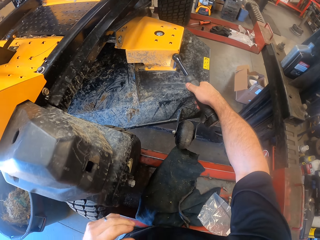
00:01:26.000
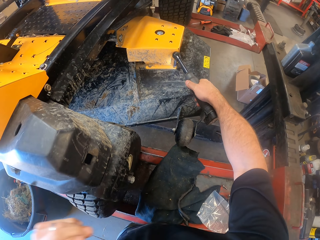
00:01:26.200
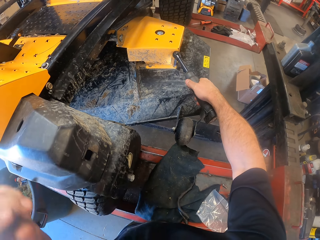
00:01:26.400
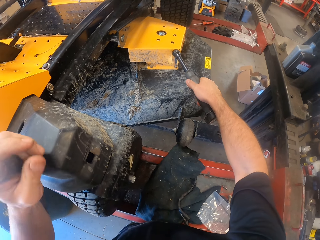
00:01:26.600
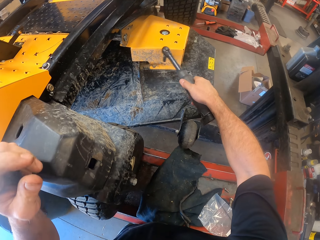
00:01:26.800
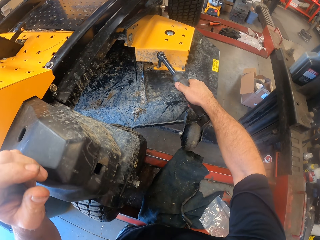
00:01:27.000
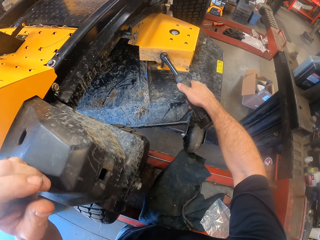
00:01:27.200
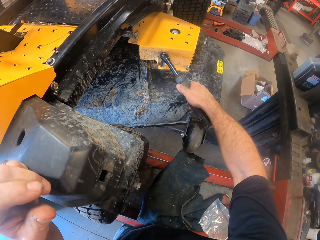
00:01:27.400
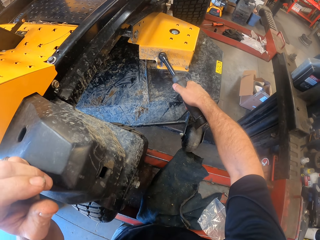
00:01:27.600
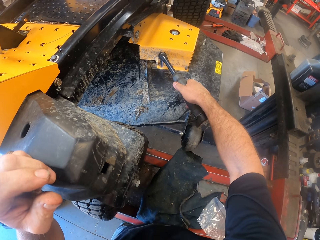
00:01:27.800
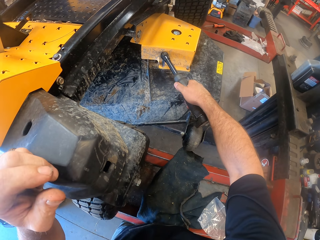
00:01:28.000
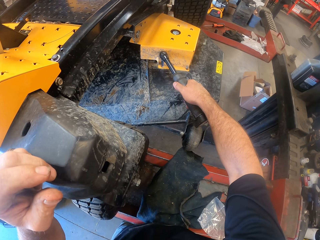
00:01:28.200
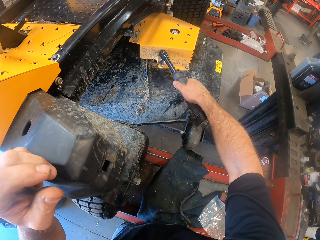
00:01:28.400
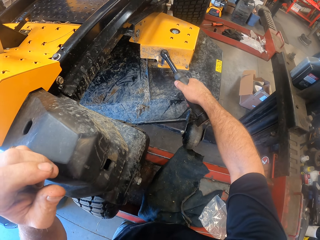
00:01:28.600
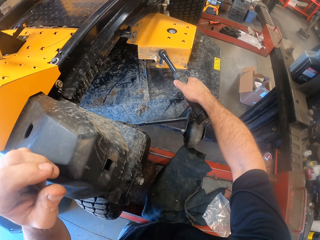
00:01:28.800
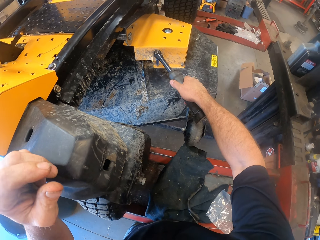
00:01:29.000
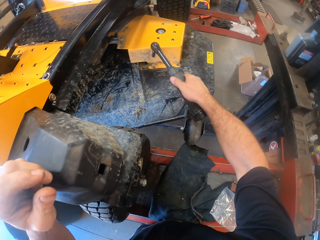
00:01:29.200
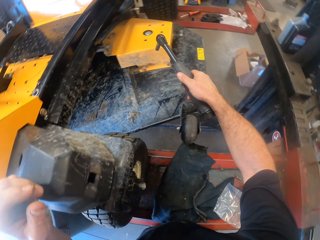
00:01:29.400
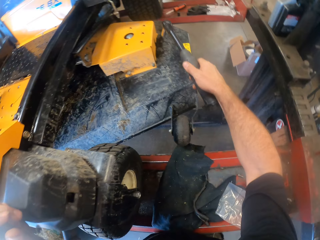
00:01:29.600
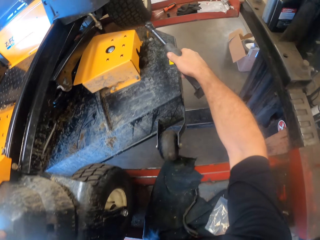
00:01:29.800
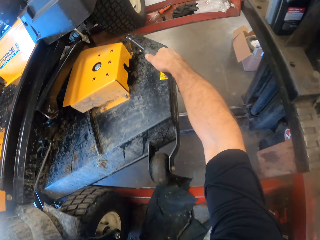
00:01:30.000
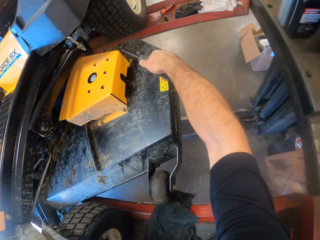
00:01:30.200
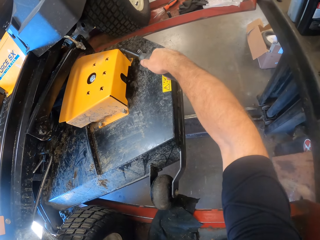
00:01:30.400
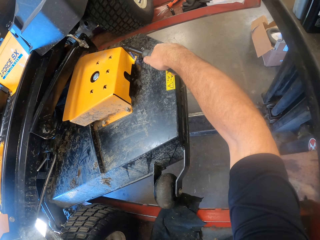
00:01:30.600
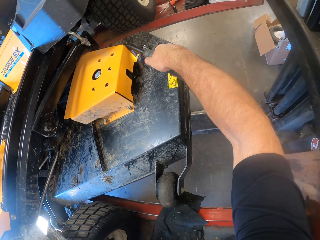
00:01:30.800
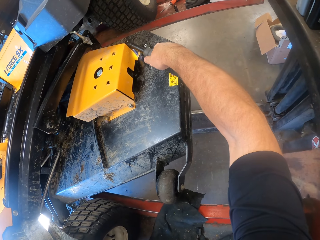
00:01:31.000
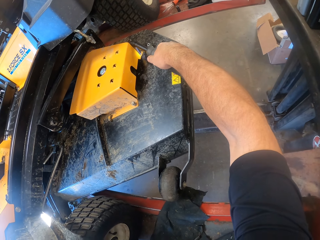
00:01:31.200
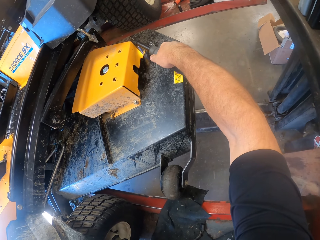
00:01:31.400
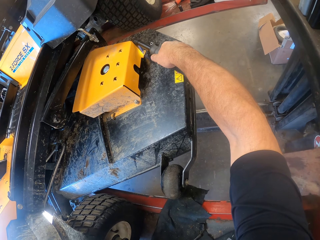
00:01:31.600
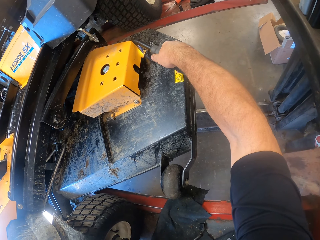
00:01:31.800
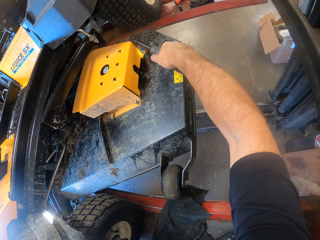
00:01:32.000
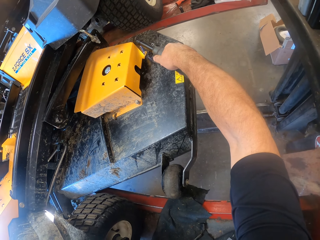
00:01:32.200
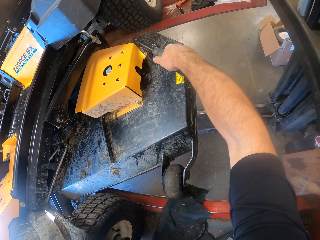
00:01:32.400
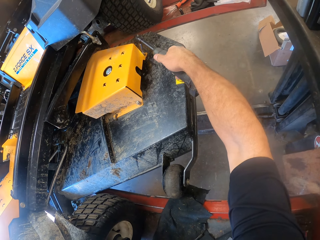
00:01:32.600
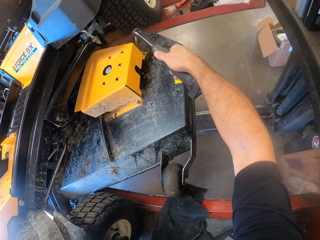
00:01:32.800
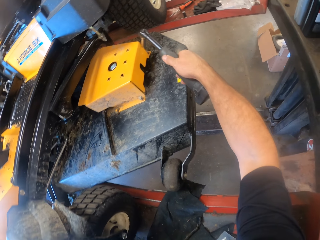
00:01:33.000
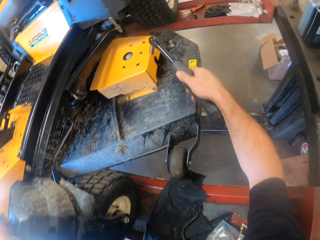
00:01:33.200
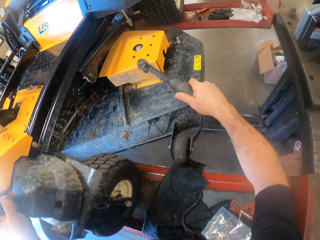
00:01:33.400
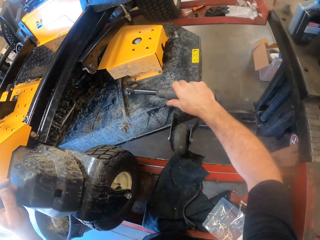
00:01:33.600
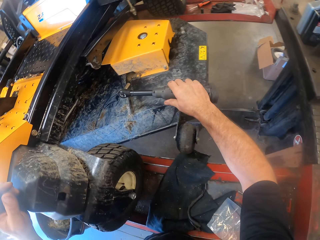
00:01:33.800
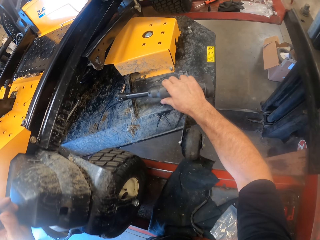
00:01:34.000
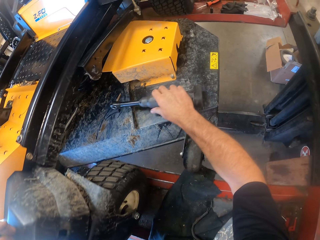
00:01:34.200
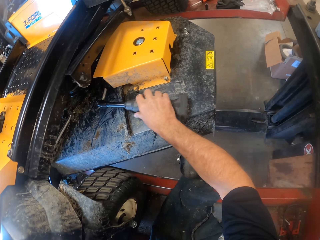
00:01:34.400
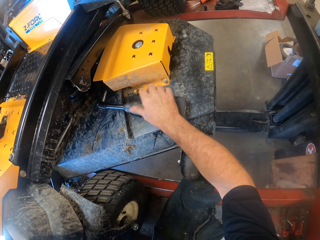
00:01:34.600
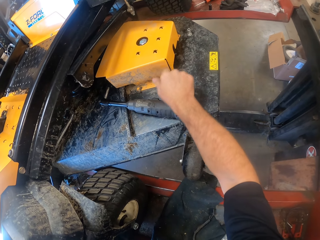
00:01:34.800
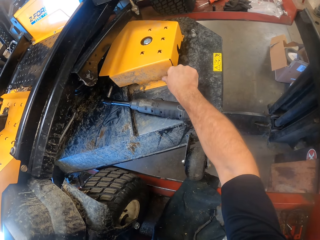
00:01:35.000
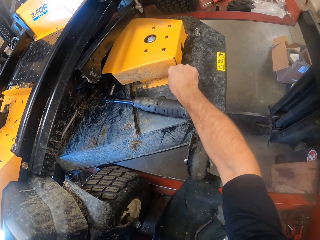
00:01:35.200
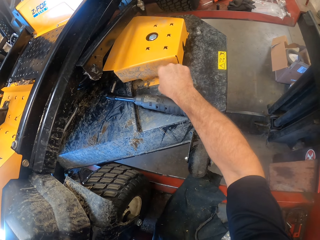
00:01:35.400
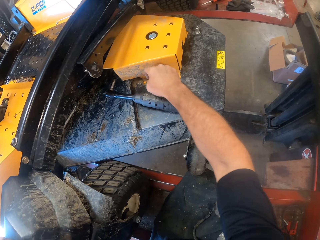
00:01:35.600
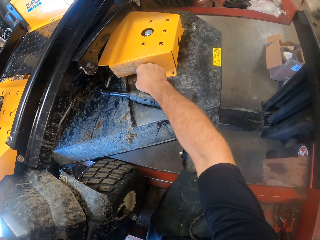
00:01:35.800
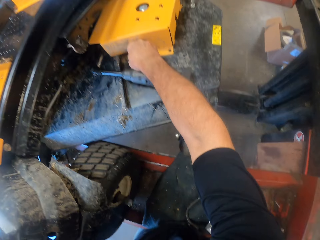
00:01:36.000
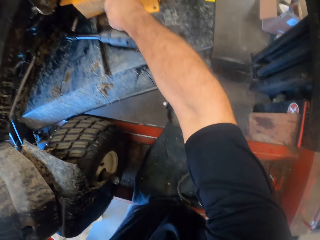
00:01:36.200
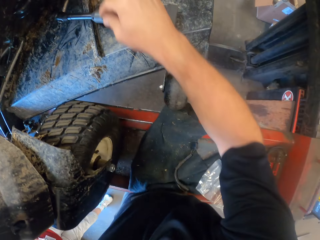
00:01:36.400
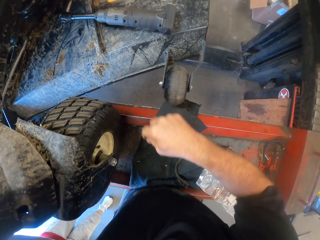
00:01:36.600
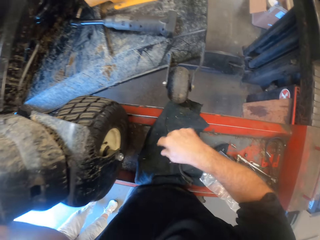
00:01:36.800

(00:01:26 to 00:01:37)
The camera wearer moves the hand. He drives the screw into the metal. He drives the screw into the metal again. He drops the socket wrench on the mower. He picks up the screw. He removes the bolts with his hands. He picks up the screw again. He puts the screws down.
